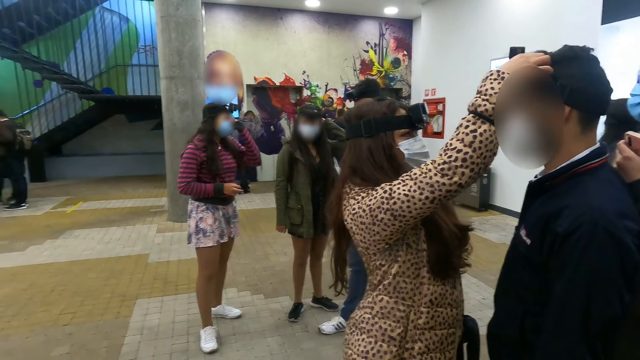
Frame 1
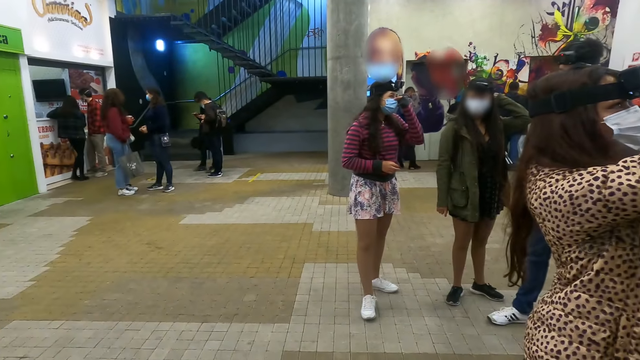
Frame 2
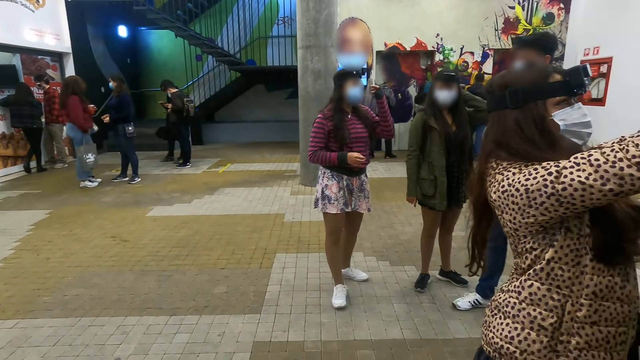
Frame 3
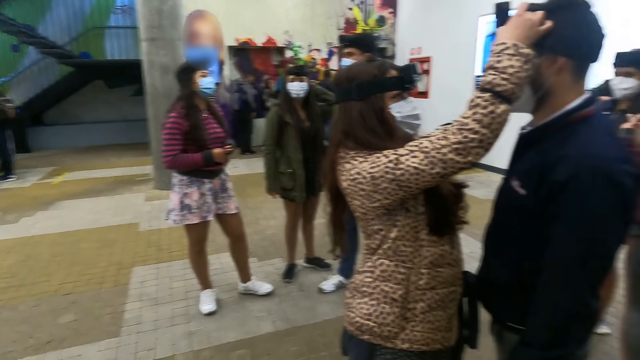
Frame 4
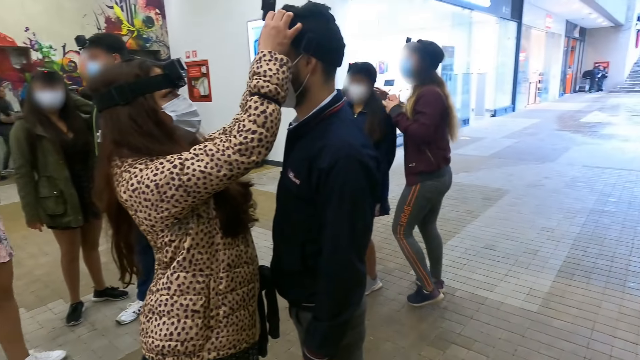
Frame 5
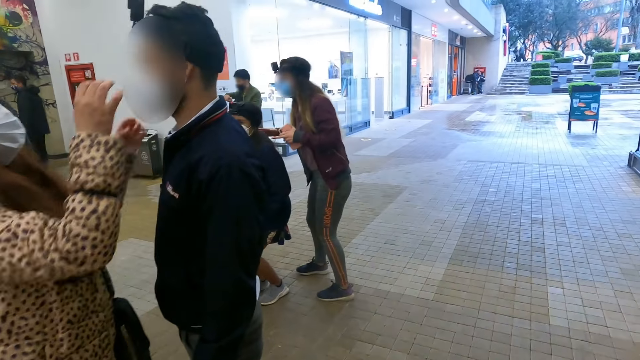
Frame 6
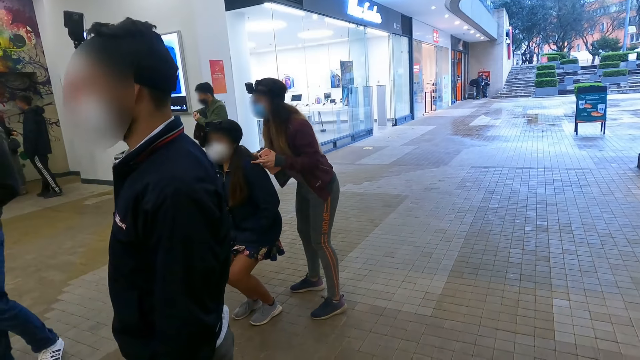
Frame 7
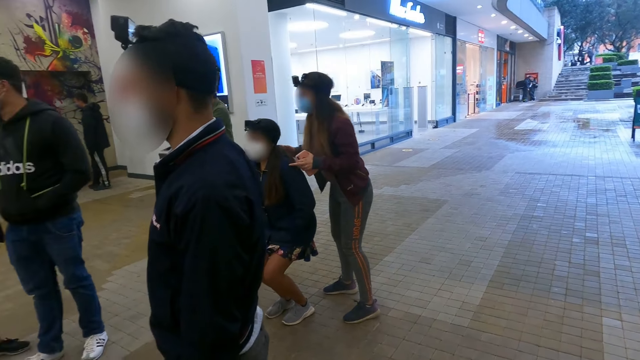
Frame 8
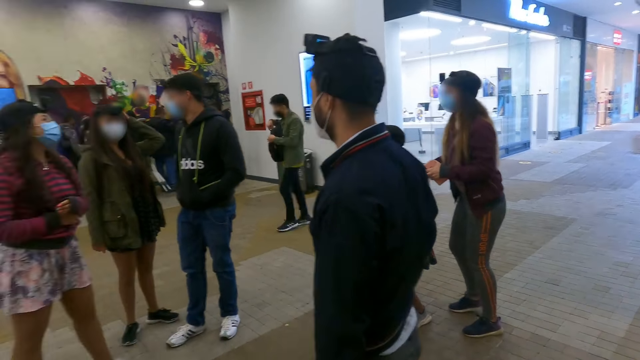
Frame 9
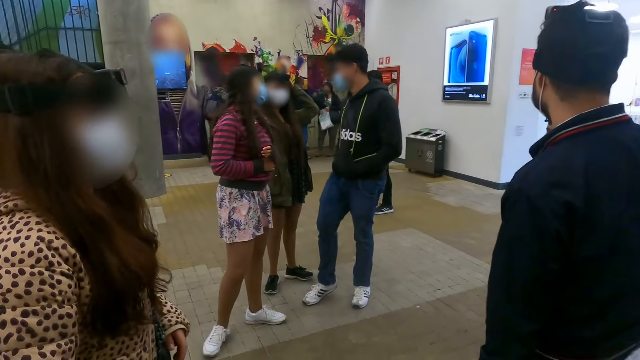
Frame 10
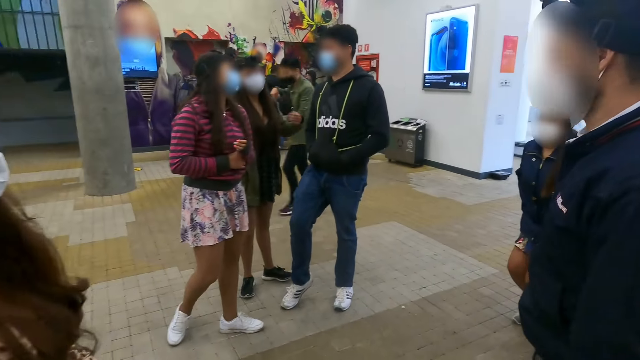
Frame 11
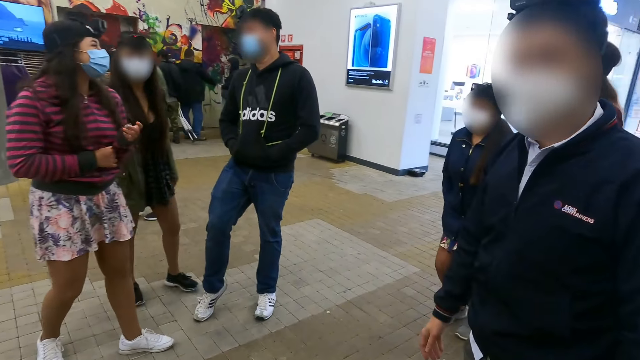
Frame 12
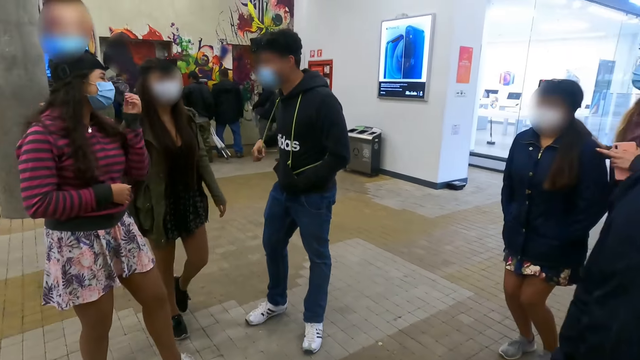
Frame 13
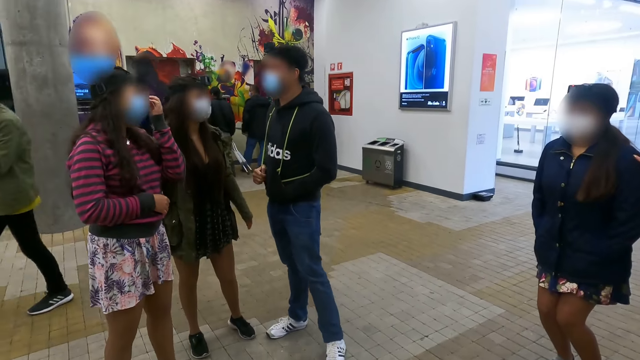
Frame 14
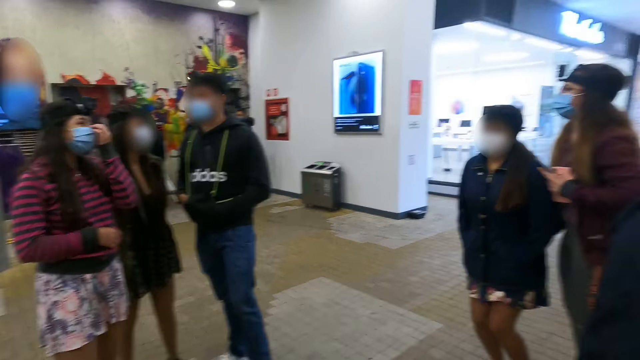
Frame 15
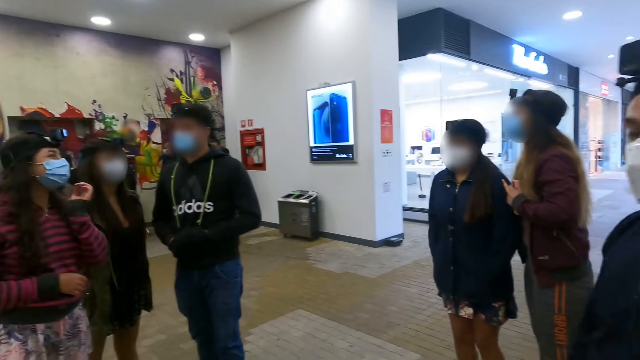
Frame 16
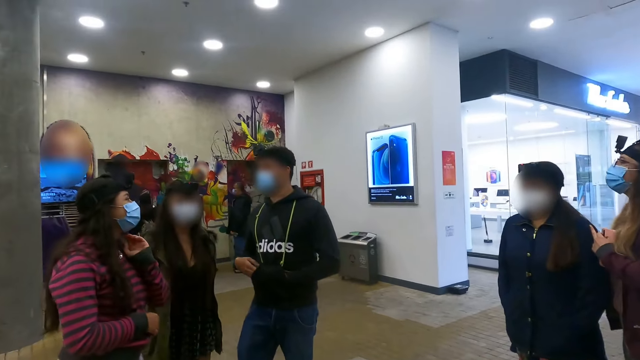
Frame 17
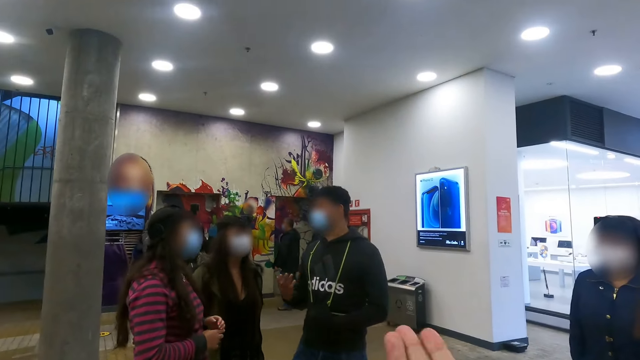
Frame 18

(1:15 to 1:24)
A woman fixes someone's camera. Another woman walks towards a third woman. The third woman squats. The second woman inspects the third woman's camera. The camera wearer looks around. They walk towards a person. Another woman interacts with the person and someone else.

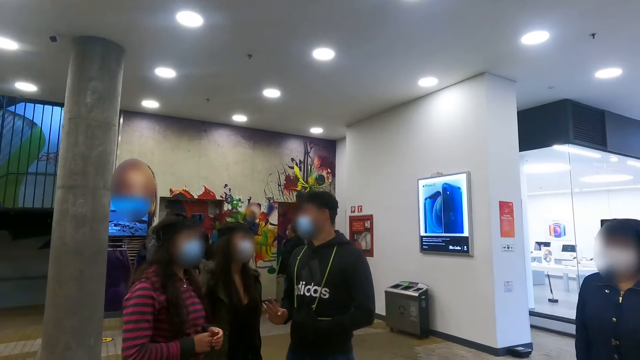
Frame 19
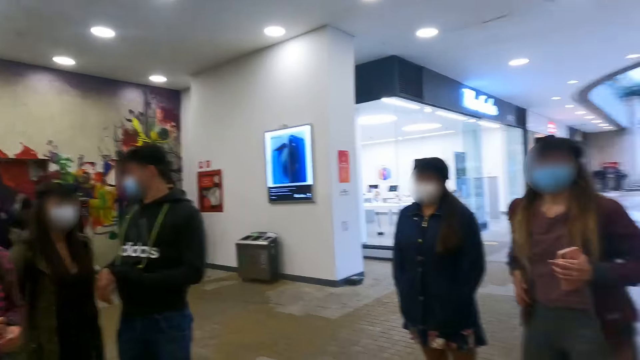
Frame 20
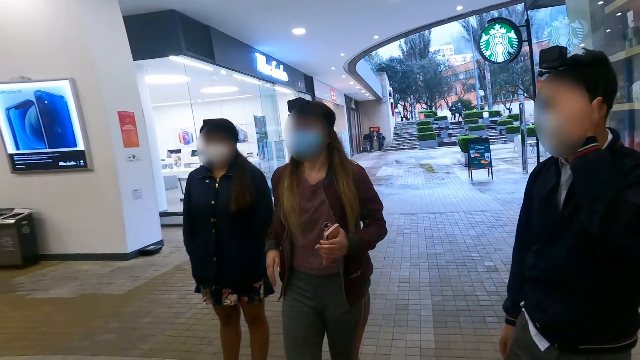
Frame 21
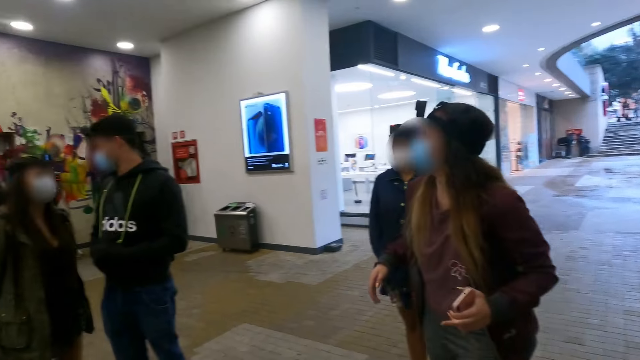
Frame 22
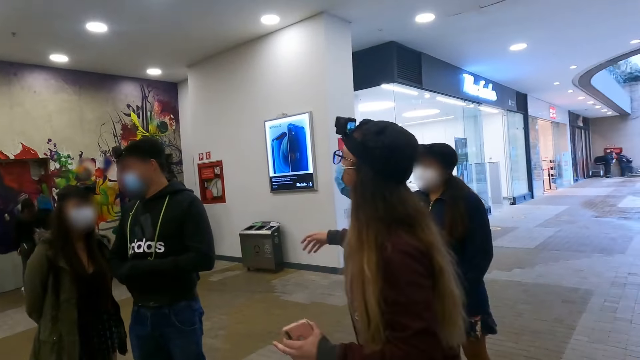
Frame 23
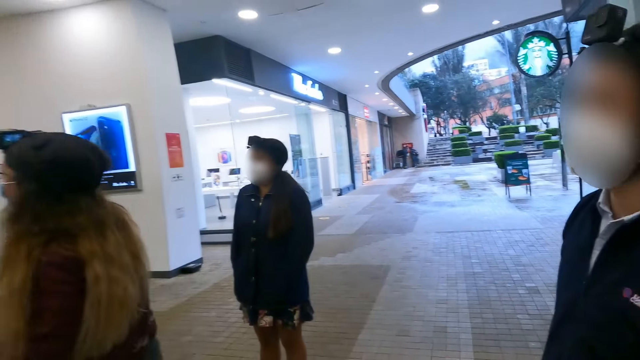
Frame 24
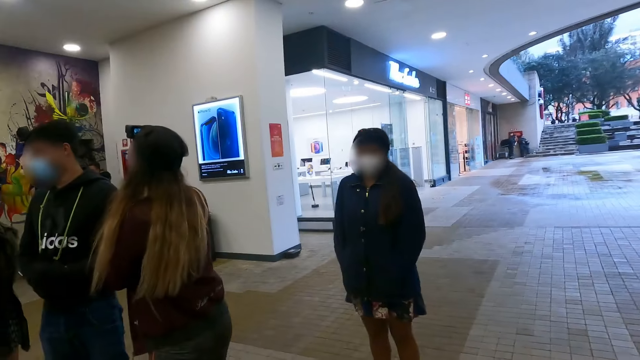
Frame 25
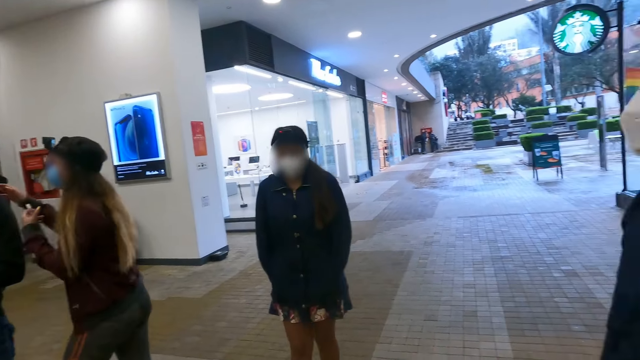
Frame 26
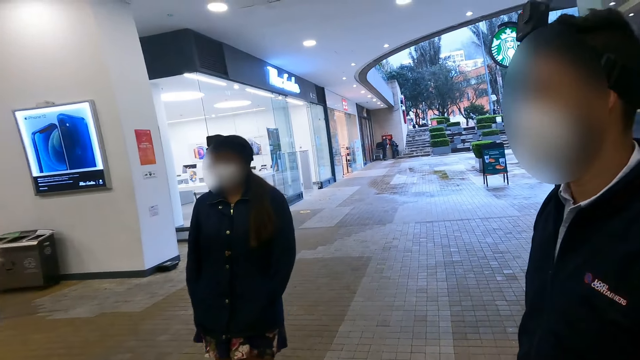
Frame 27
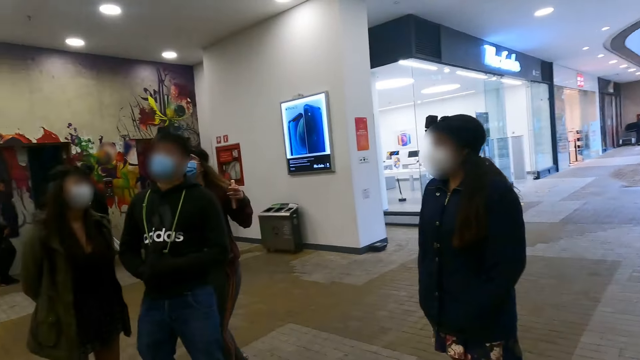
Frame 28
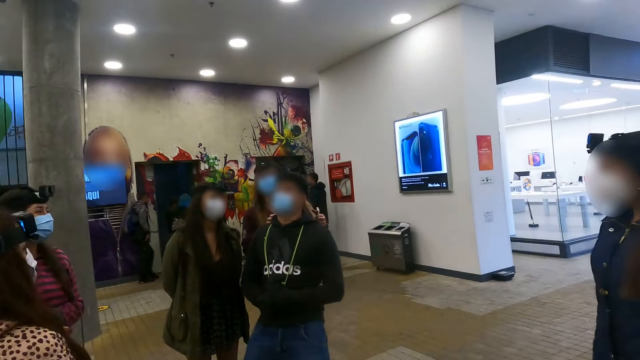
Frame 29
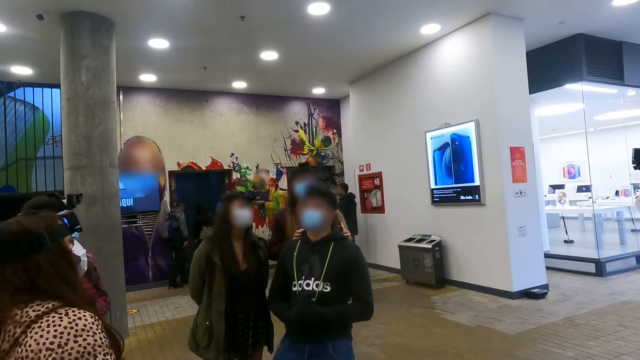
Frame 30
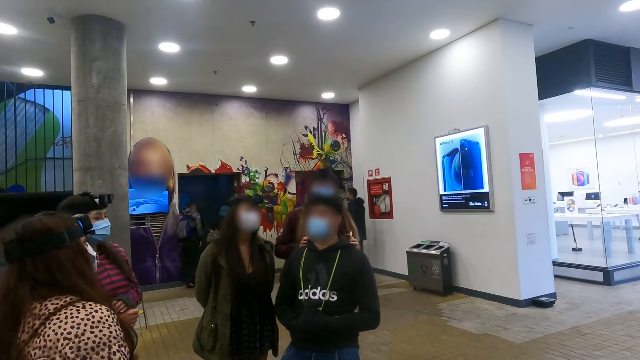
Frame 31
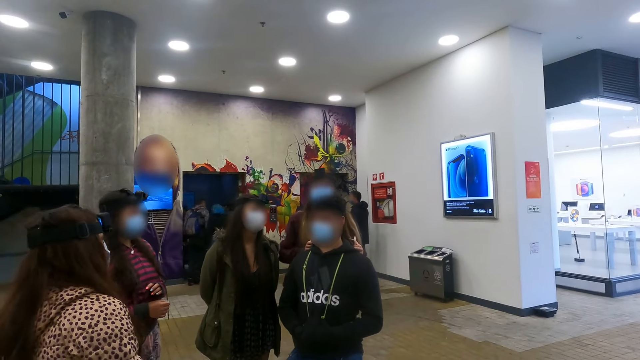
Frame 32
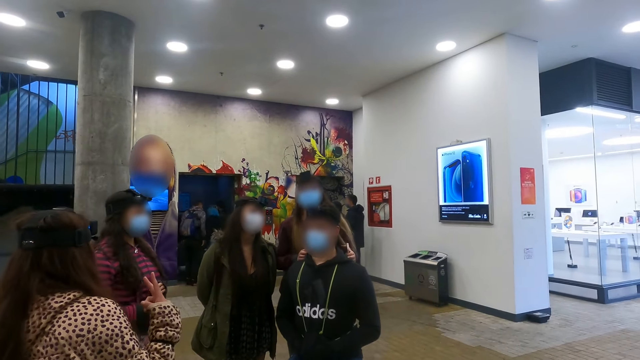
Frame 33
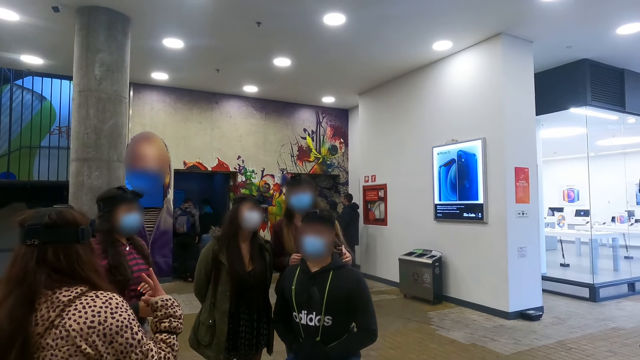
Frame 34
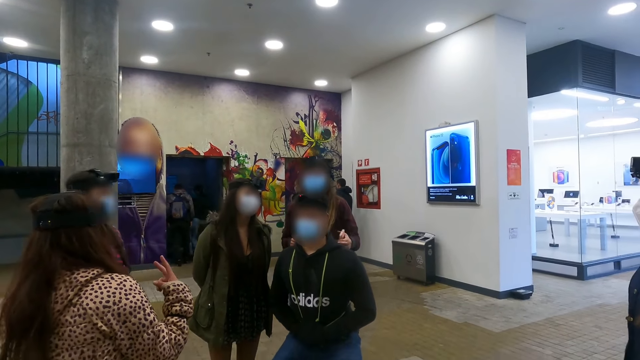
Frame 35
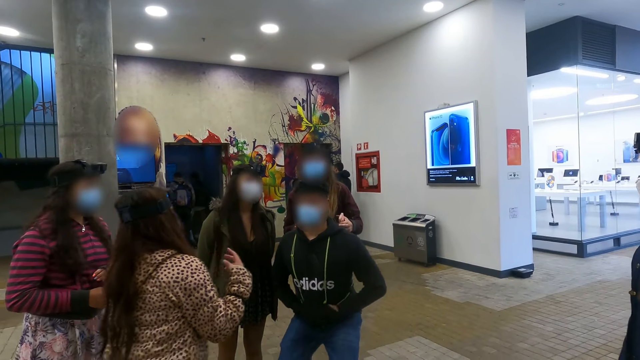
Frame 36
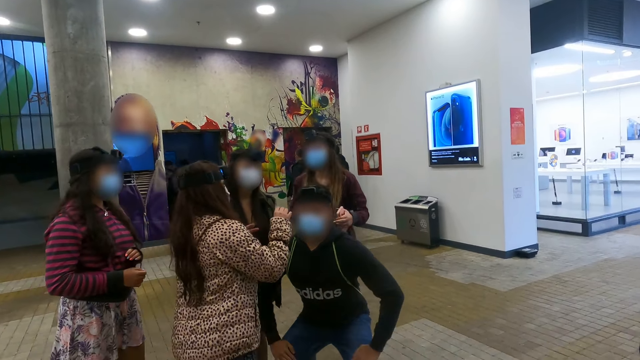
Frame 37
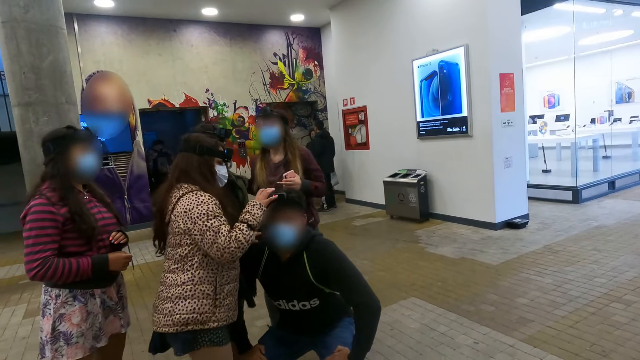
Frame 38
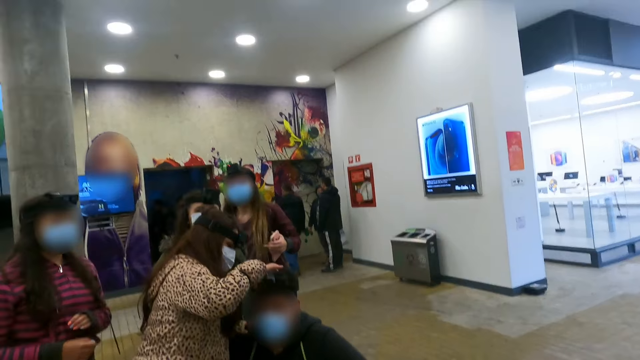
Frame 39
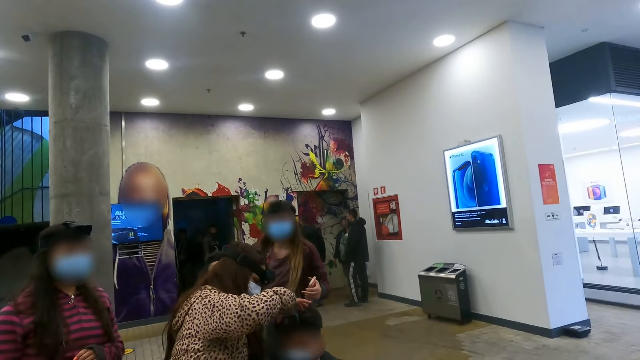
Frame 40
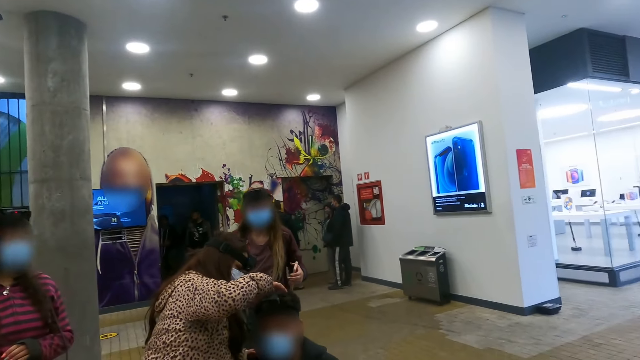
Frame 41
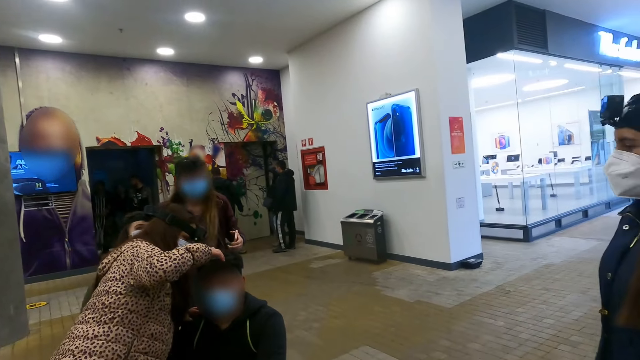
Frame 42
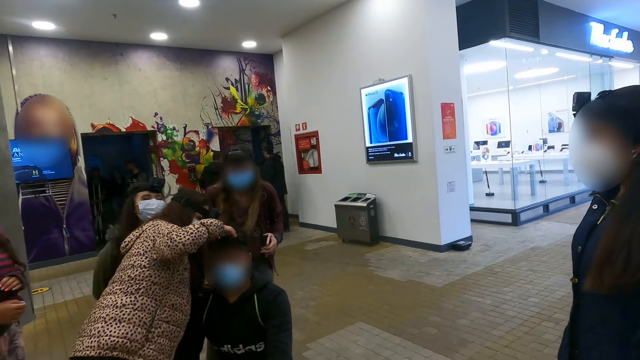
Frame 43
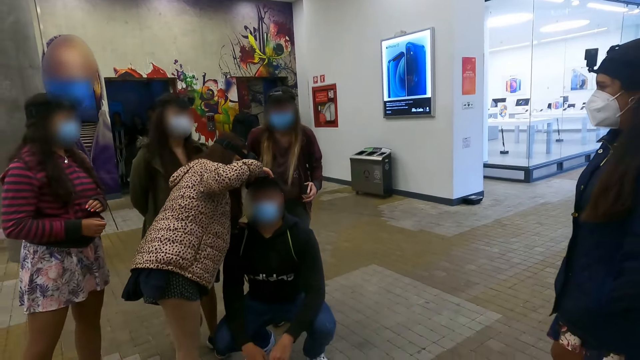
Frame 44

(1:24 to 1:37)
A woman walks towards a man. The man squats. The woman inspects the man's camera. Another woman walks towards the man. The other woman fixes the man's camera. A third woman and the first woman inspect the other woman's camera.
